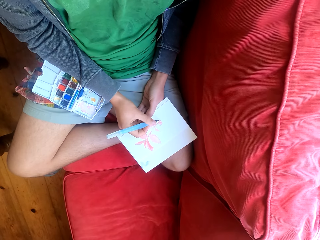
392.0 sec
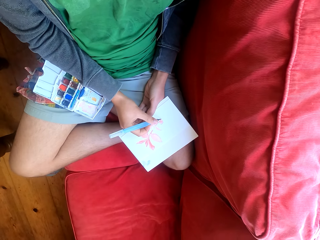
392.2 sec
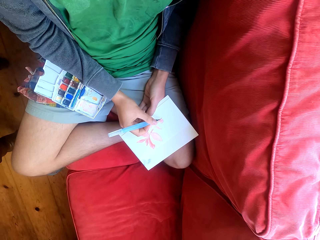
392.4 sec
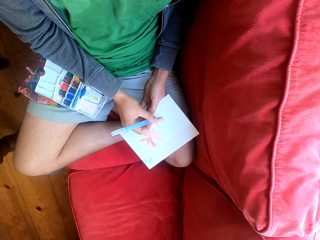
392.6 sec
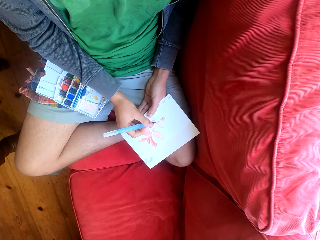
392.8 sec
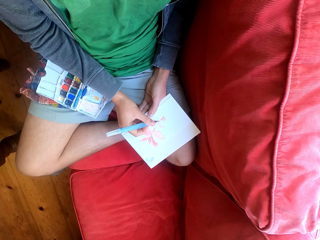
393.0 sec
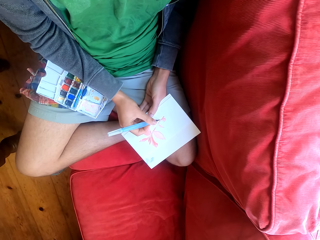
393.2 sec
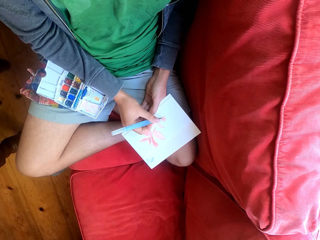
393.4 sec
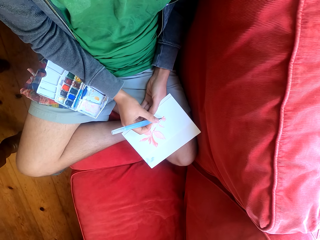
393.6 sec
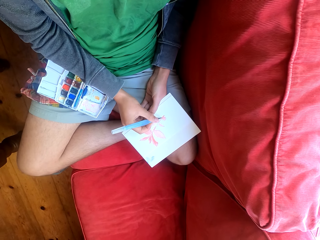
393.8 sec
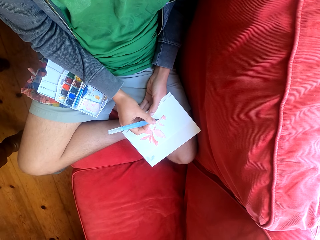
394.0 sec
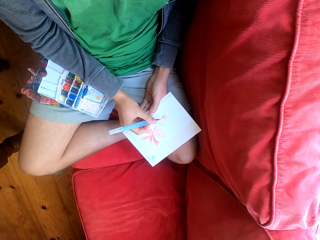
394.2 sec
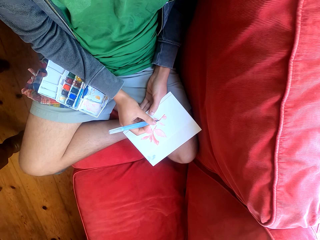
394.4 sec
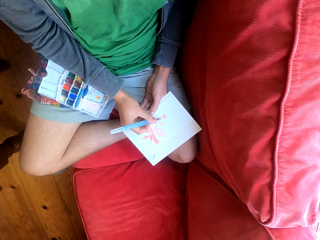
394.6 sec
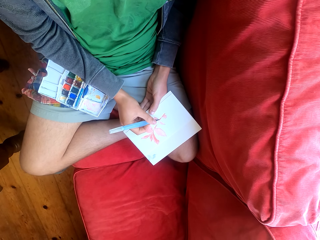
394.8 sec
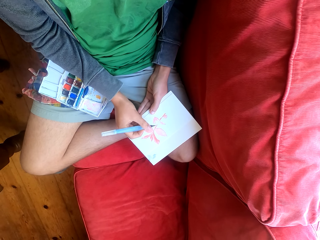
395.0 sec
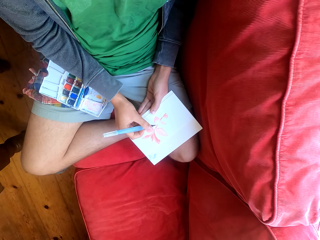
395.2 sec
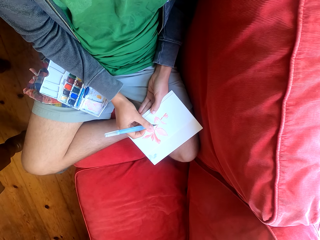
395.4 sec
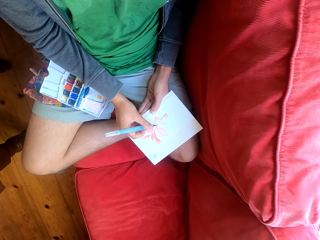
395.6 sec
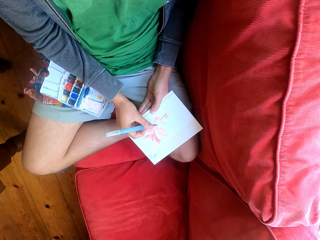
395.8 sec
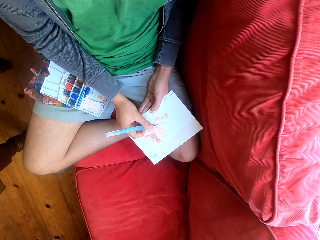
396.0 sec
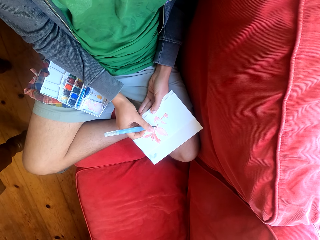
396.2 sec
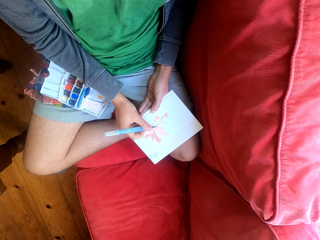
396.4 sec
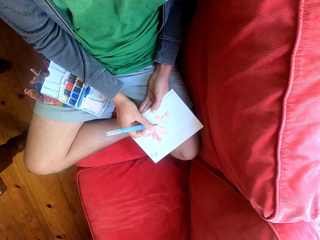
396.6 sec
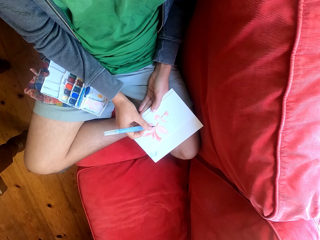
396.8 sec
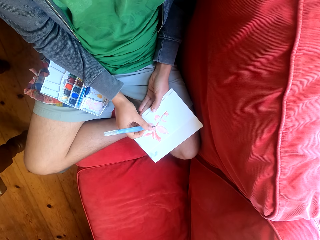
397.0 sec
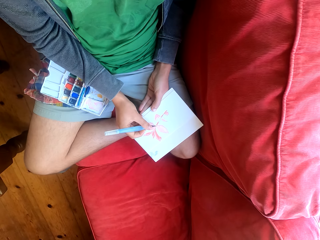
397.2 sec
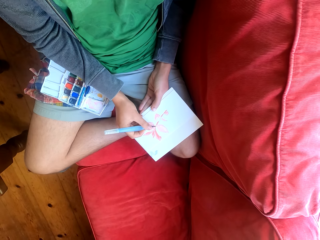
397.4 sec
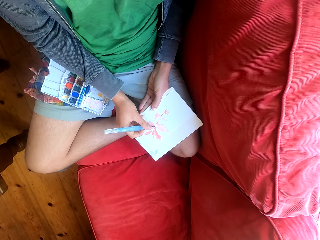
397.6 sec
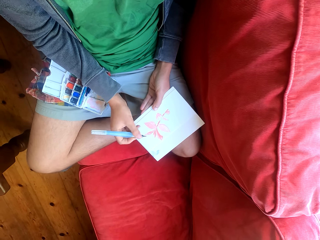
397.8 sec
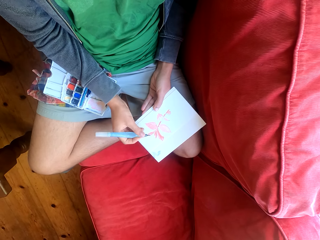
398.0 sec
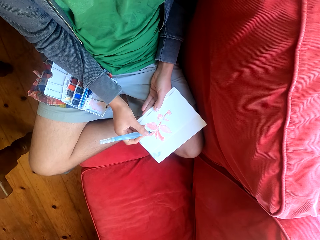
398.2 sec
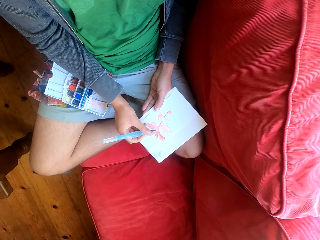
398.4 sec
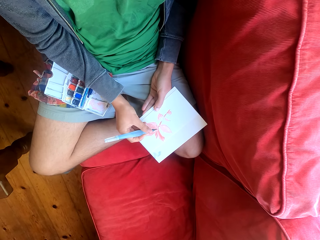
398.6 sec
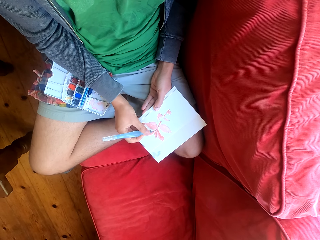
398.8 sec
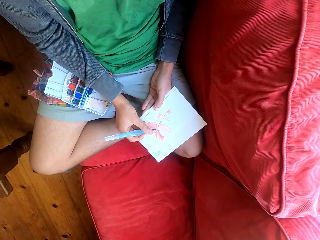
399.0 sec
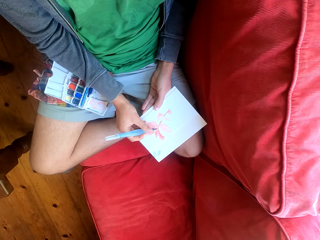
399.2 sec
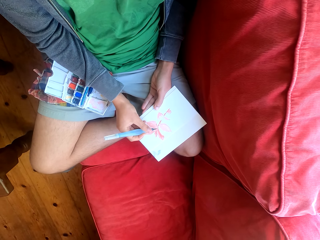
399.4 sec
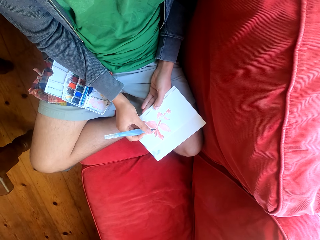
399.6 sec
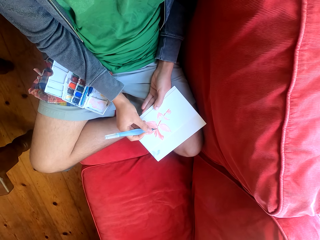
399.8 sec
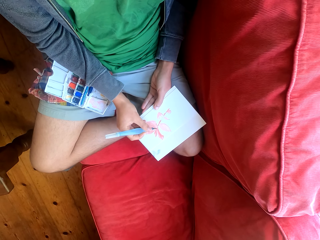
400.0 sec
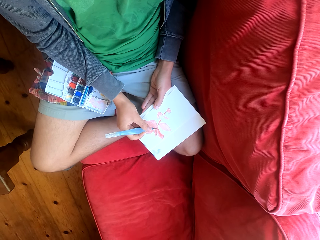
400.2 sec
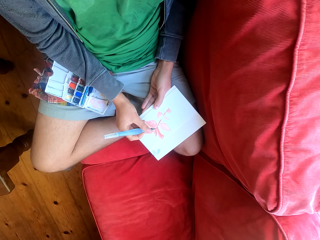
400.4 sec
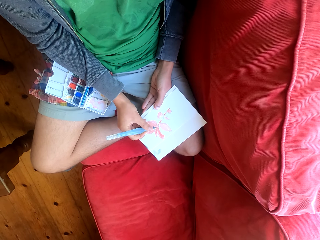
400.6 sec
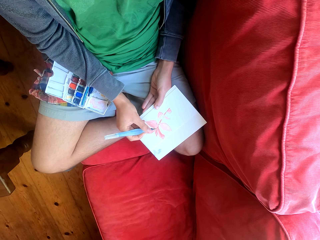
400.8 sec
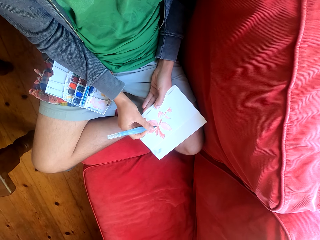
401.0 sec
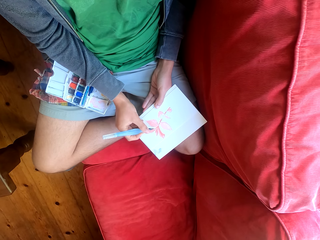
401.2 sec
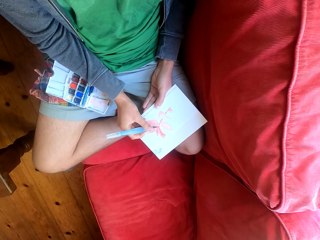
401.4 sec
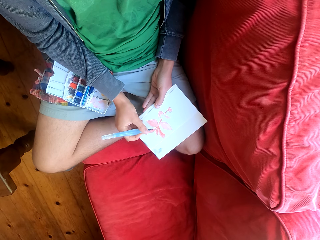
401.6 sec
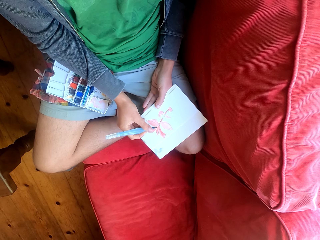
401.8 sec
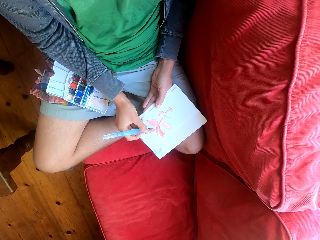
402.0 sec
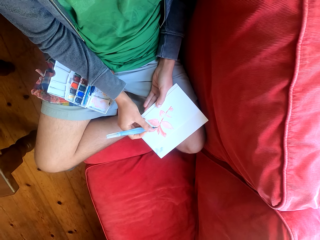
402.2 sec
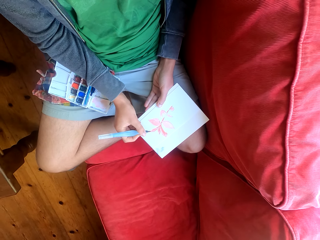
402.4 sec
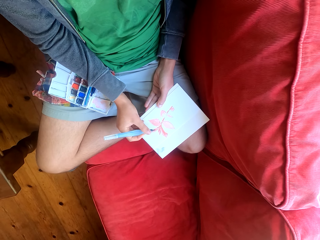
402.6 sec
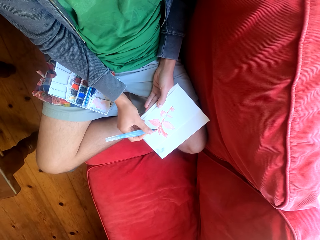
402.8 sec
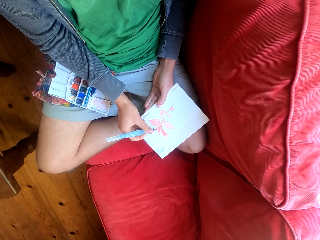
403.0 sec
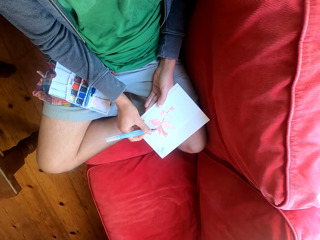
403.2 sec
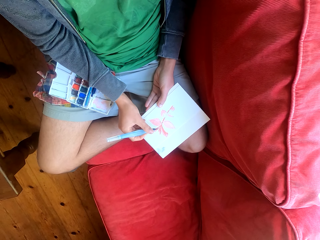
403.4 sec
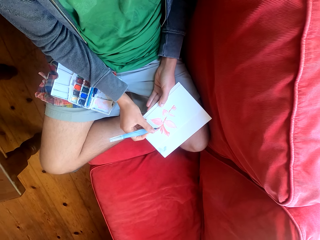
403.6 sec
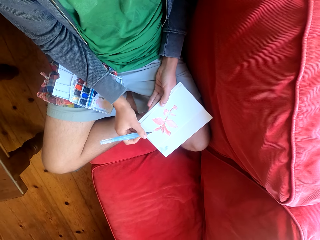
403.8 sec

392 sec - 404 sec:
The camera wearer paints on the paint paper.

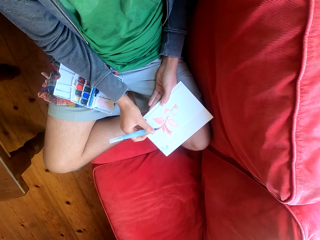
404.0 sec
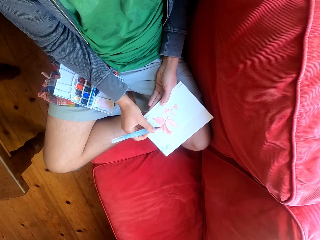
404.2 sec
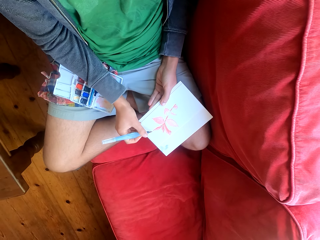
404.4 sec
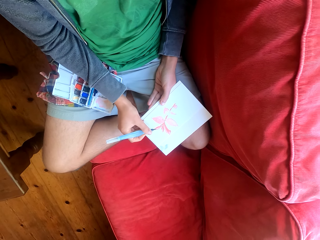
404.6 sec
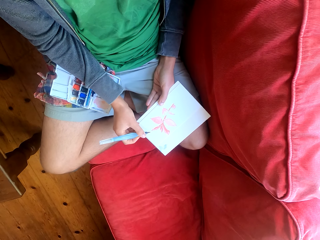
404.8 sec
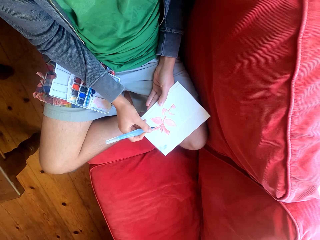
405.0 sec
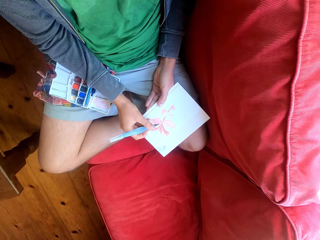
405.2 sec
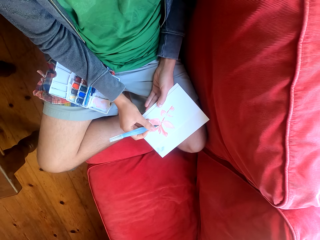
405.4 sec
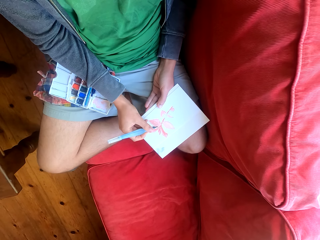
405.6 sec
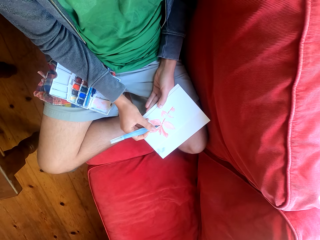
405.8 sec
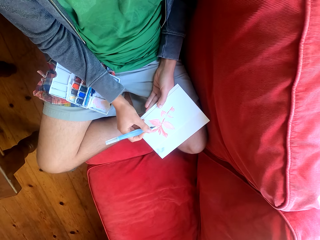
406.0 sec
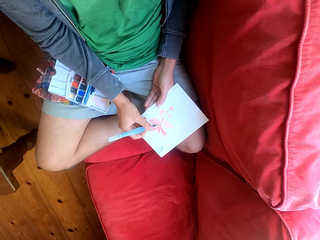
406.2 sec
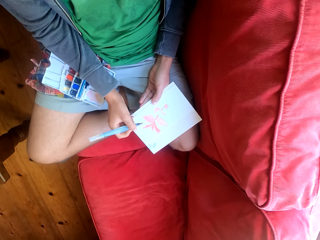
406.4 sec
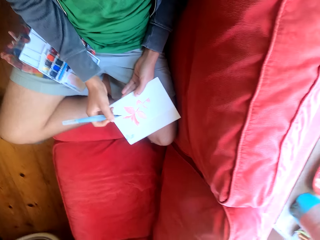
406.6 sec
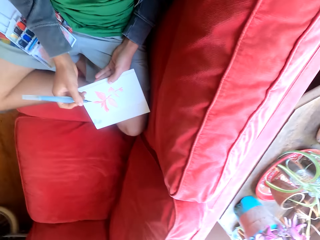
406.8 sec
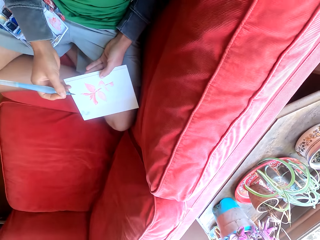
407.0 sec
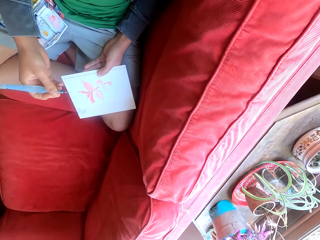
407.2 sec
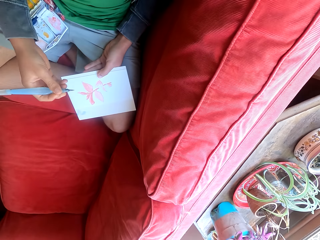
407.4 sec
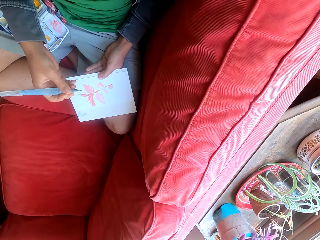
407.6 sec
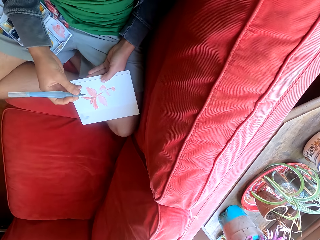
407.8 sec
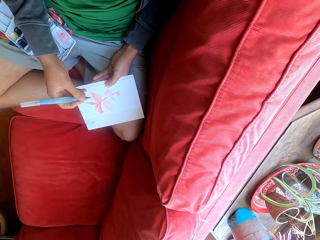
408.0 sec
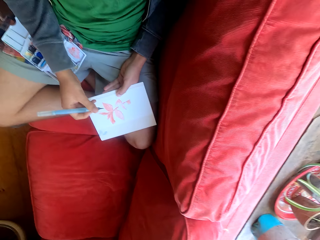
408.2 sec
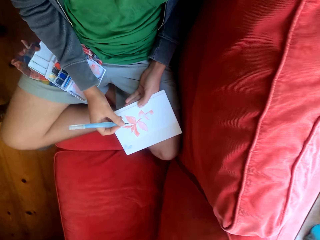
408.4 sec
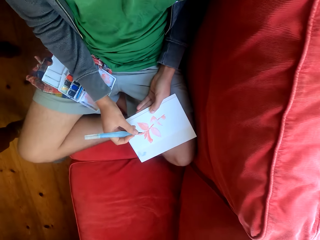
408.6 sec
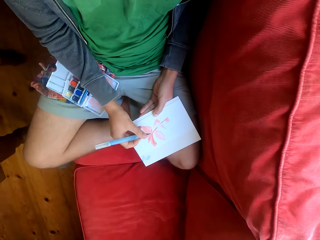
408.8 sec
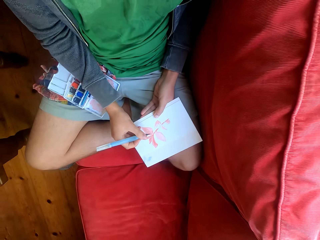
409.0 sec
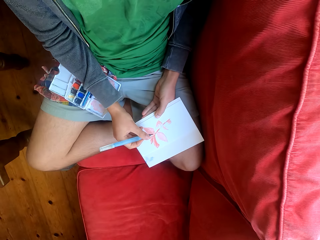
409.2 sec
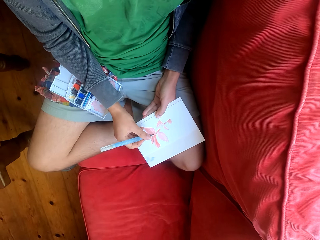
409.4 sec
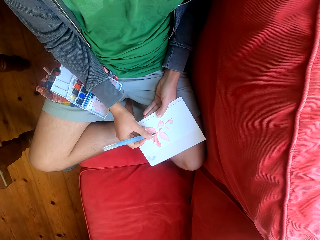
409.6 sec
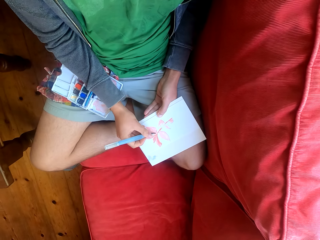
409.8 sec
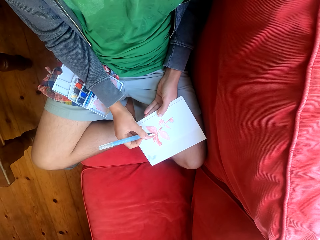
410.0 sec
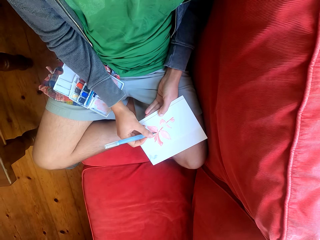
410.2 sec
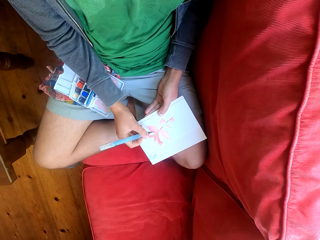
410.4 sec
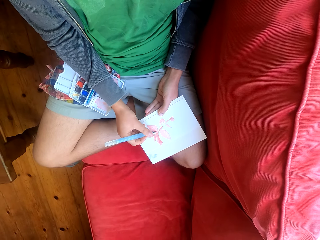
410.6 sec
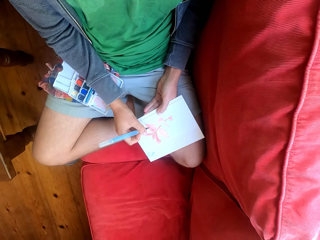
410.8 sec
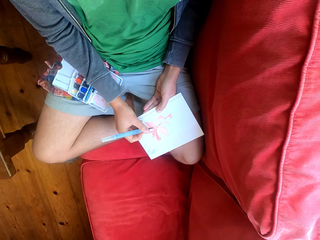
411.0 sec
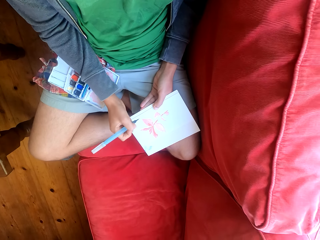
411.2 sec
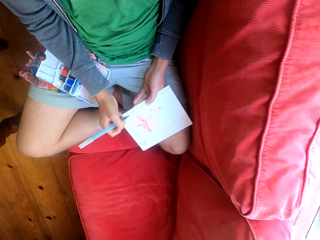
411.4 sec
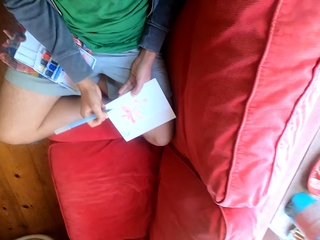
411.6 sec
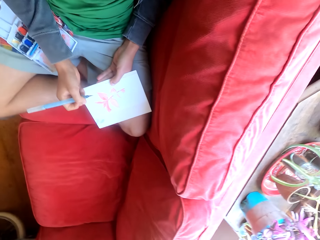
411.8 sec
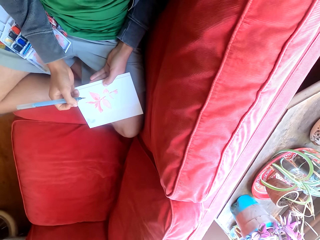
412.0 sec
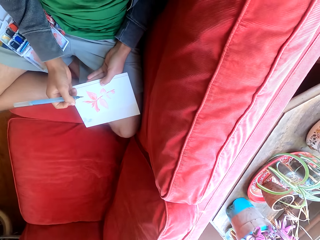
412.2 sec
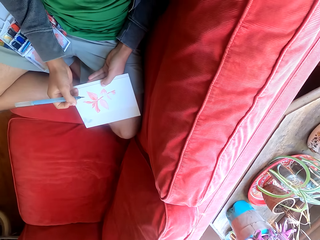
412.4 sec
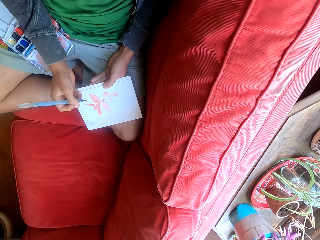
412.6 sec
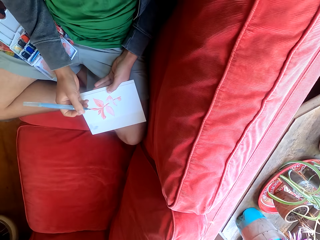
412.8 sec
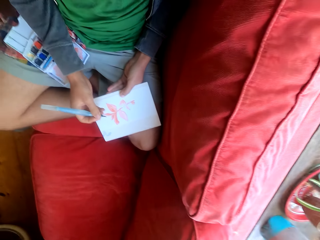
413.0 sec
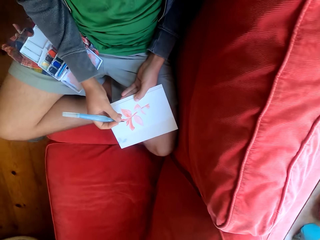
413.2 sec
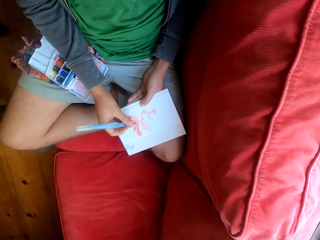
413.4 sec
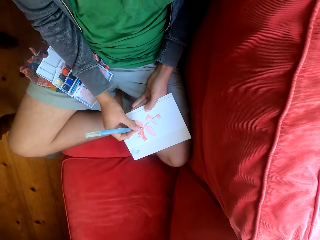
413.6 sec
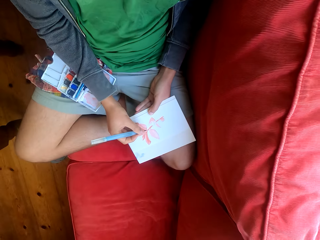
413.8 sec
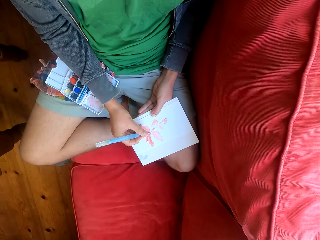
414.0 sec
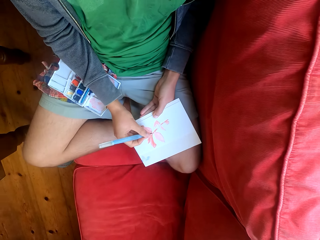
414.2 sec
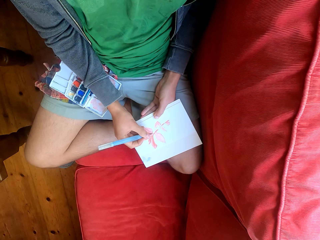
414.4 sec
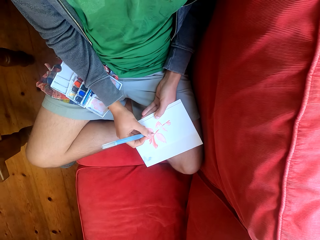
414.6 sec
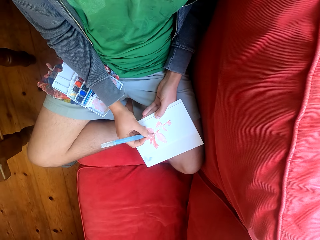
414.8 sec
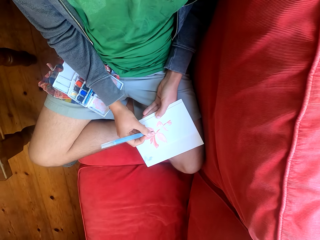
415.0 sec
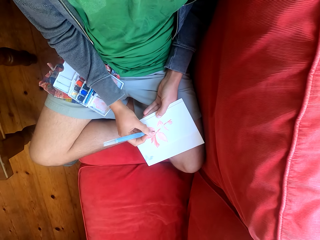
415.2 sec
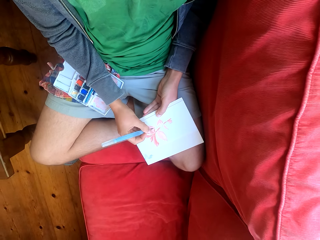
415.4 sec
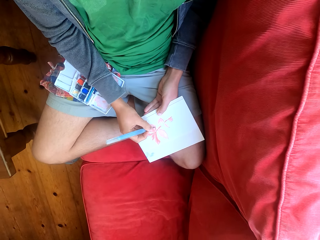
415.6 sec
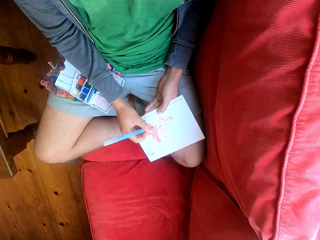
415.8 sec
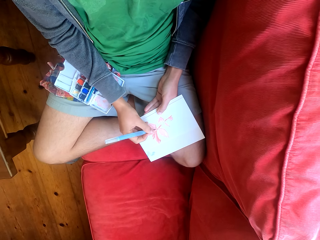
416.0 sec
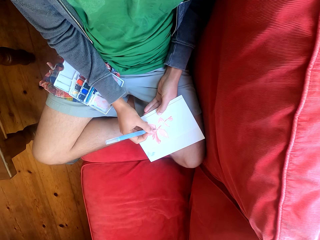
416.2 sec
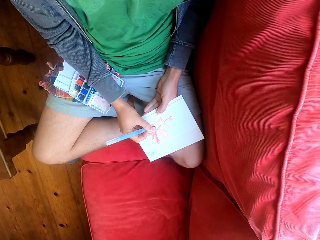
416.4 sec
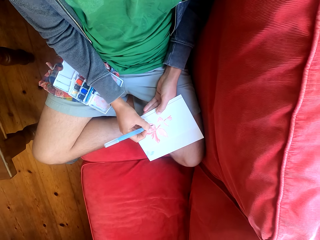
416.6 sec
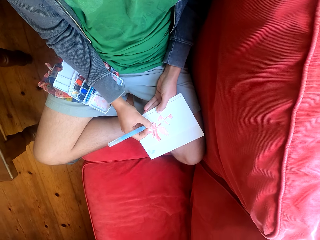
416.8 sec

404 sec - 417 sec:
The camera wearer stares at the paint on the paper. They paint on the paint paper.
